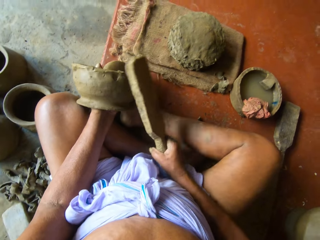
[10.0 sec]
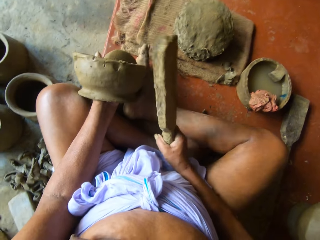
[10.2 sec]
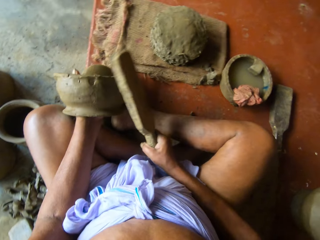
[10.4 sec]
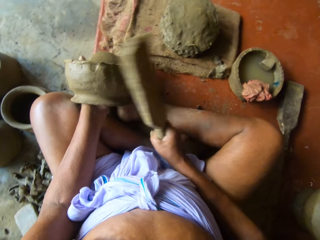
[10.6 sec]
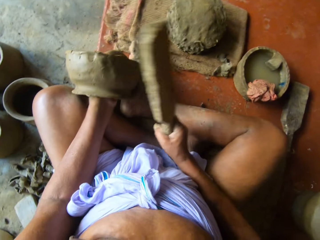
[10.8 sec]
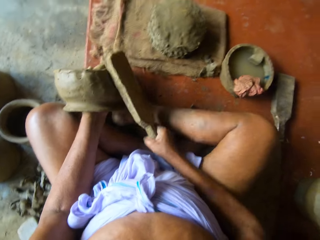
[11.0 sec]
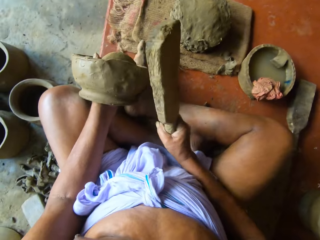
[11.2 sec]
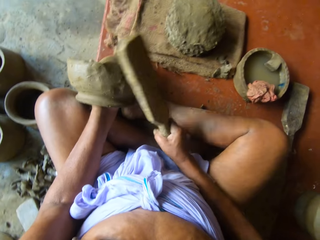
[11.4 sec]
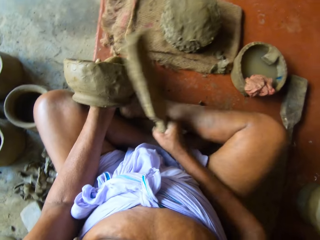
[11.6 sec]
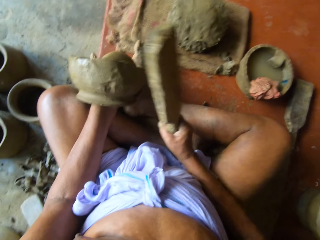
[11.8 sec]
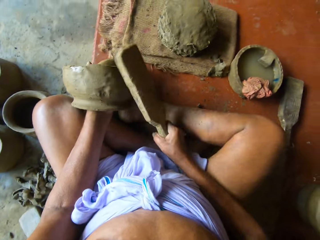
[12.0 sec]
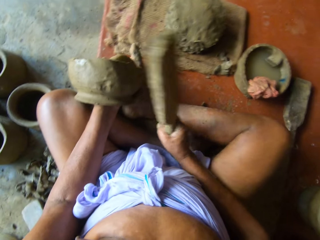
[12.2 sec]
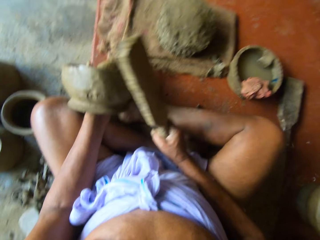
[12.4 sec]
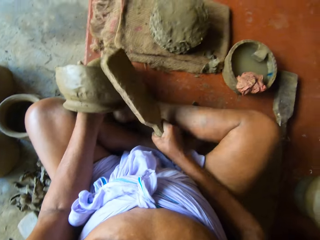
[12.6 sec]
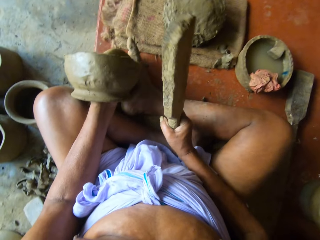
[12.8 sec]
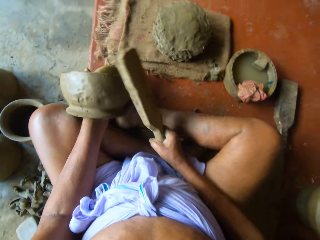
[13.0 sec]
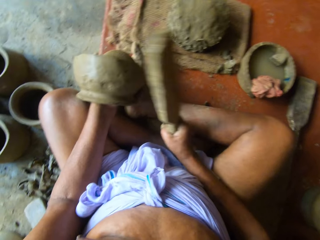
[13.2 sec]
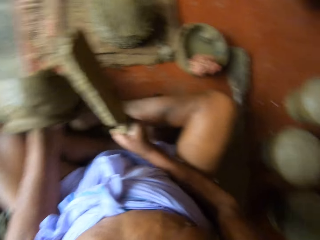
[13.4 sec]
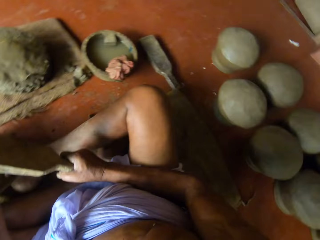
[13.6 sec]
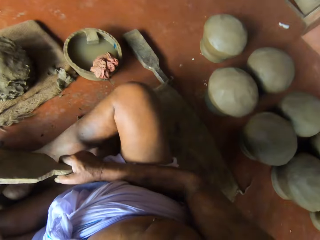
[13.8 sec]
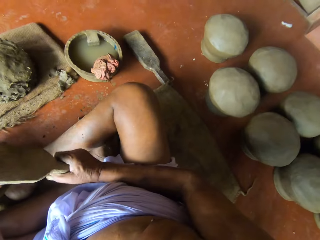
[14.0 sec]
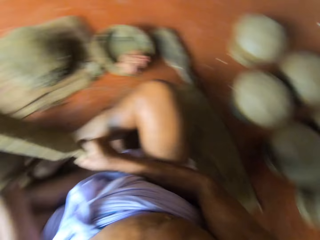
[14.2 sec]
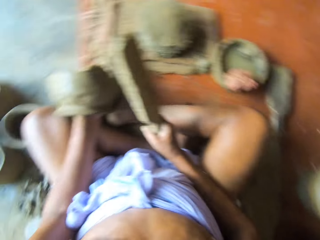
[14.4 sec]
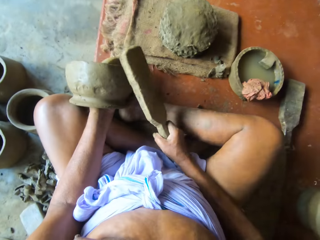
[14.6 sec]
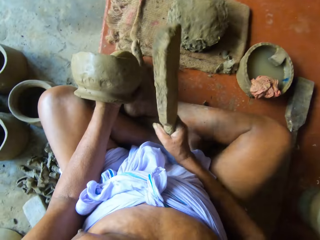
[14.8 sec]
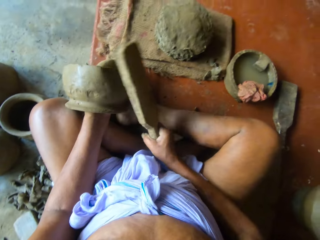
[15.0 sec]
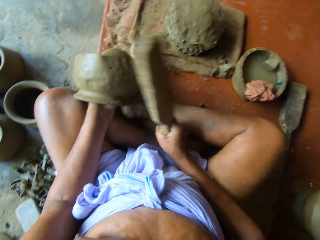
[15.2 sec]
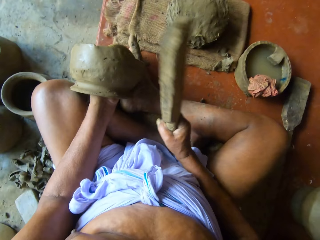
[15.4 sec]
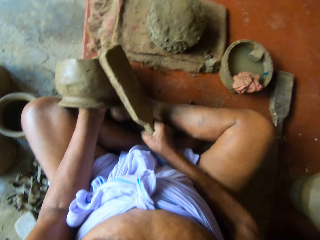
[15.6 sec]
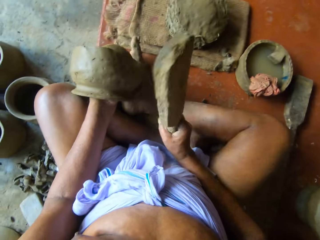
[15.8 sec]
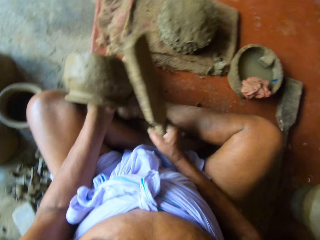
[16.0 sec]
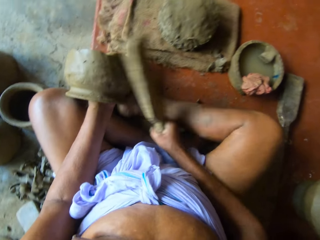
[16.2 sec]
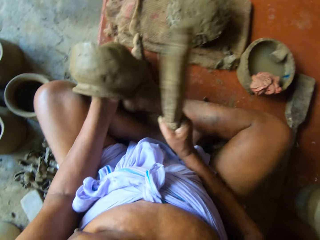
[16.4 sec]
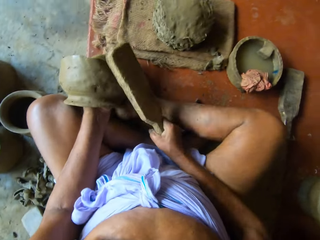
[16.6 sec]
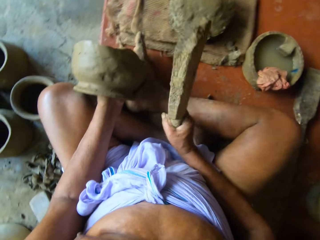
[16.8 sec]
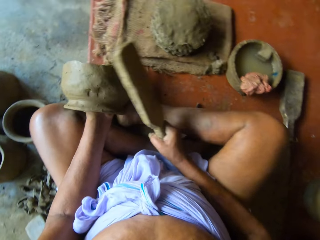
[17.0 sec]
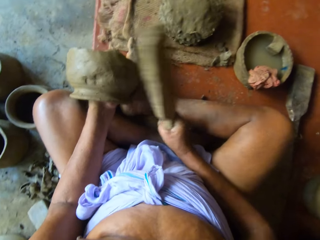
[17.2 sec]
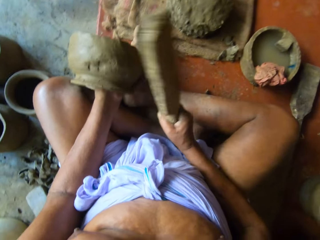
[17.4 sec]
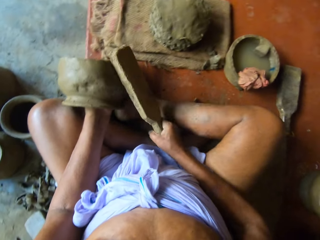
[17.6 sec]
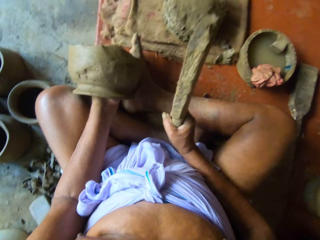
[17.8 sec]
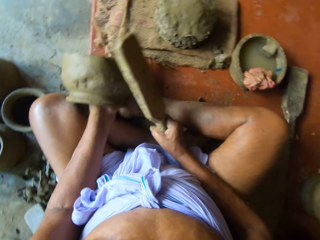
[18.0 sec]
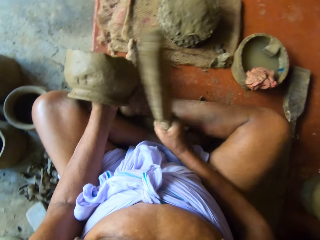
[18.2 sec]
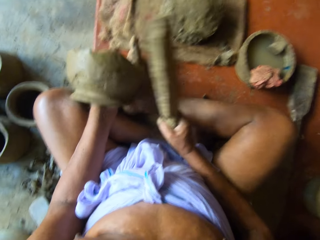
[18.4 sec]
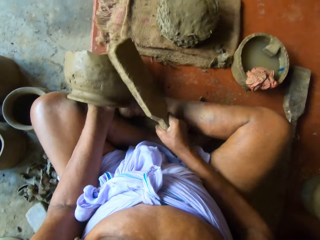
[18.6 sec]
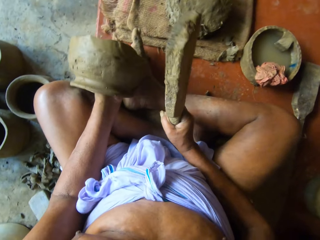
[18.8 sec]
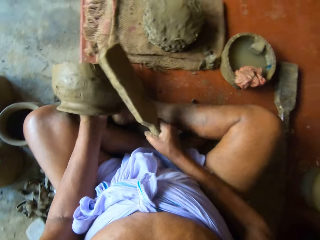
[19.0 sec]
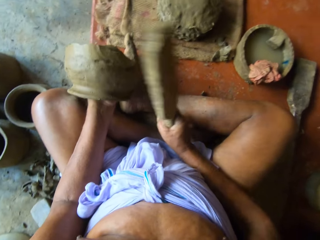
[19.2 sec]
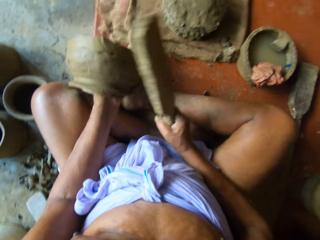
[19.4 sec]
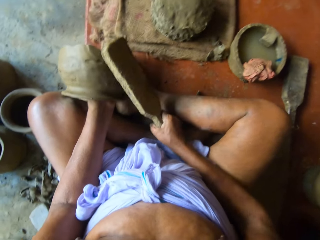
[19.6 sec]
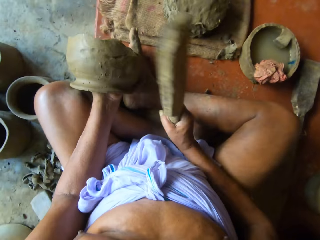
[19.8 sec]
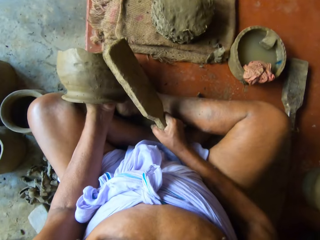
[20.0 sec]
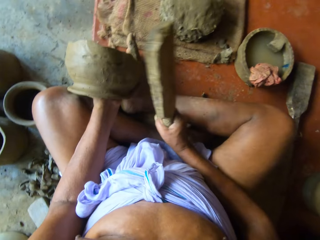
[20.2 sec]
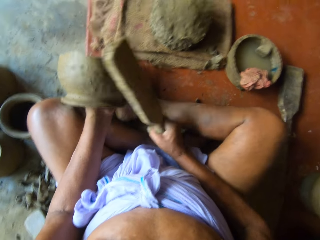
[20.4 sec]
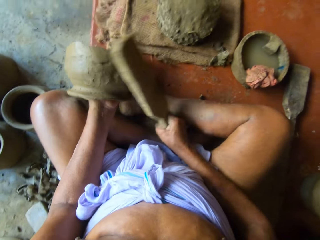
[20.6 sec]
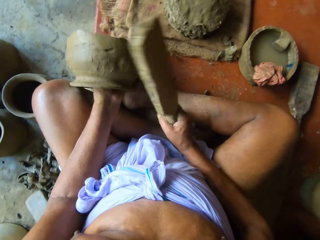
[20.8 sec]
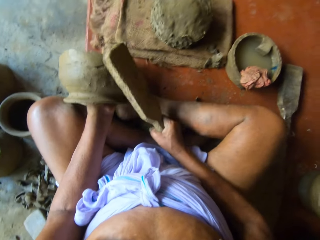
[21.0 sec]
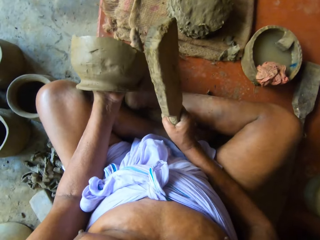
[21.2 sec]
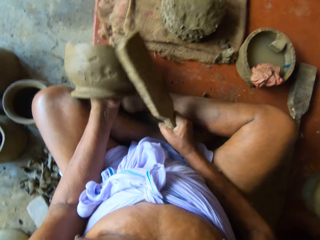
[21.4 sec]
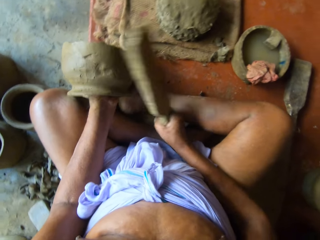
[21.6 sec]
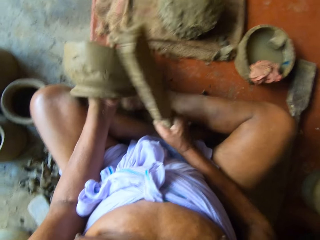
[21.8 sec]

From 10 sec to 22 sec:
The camera wearer shapes the pot with the wood.

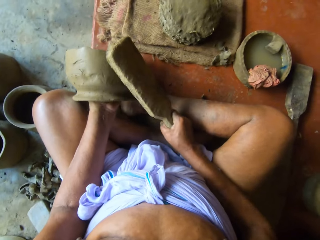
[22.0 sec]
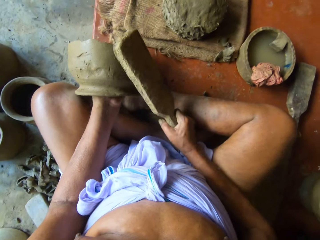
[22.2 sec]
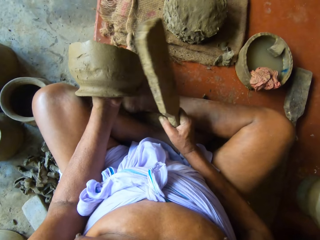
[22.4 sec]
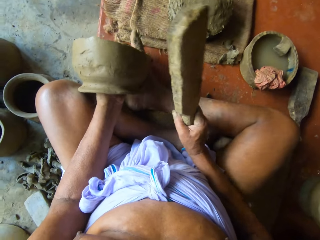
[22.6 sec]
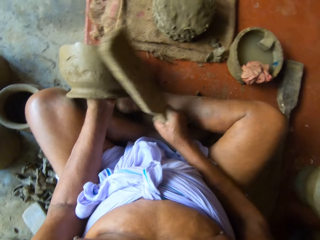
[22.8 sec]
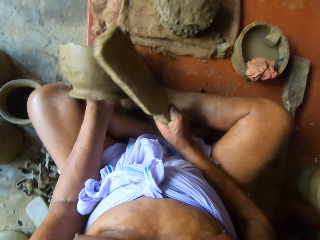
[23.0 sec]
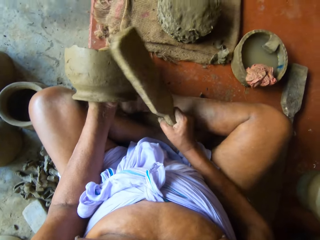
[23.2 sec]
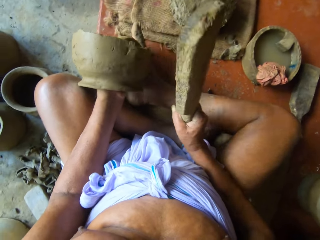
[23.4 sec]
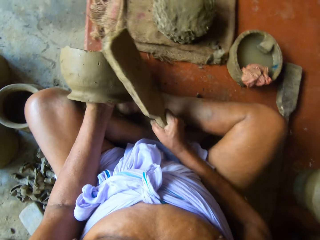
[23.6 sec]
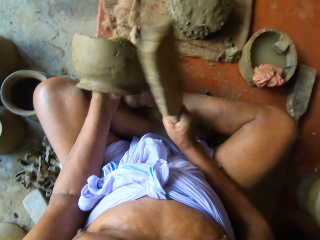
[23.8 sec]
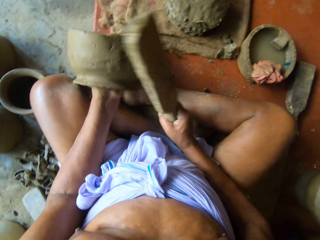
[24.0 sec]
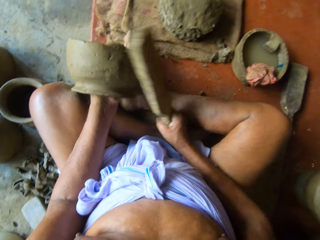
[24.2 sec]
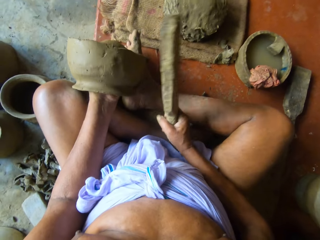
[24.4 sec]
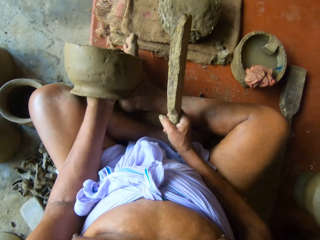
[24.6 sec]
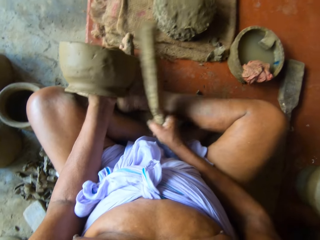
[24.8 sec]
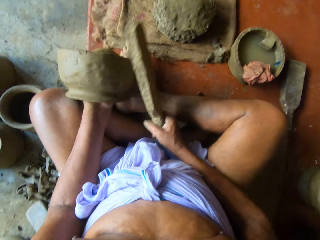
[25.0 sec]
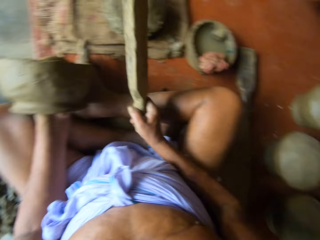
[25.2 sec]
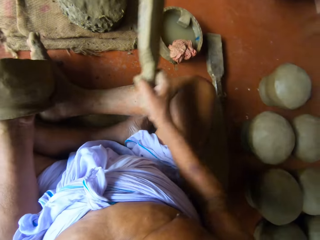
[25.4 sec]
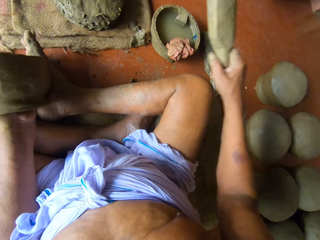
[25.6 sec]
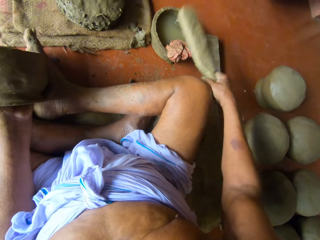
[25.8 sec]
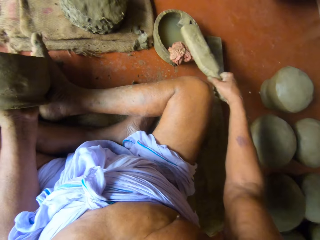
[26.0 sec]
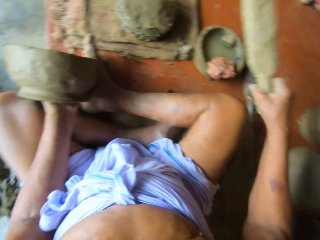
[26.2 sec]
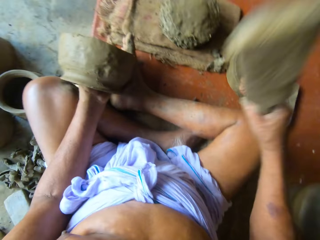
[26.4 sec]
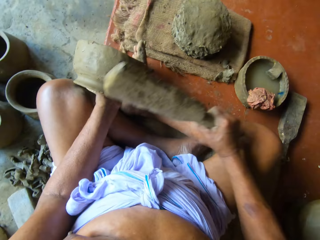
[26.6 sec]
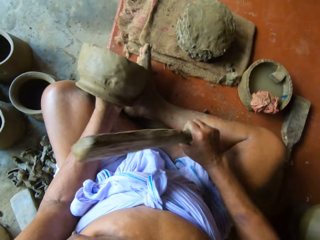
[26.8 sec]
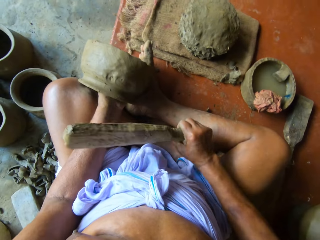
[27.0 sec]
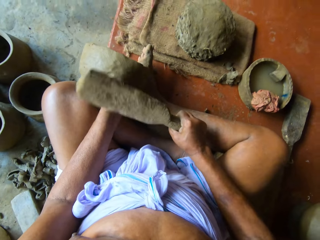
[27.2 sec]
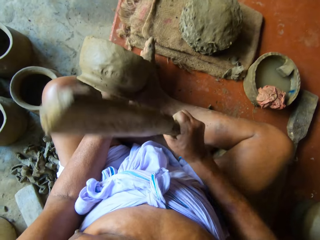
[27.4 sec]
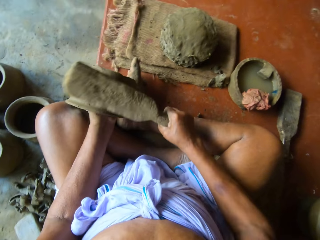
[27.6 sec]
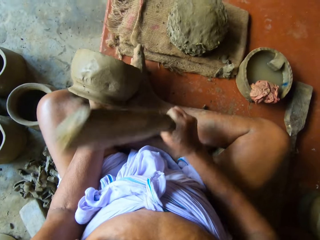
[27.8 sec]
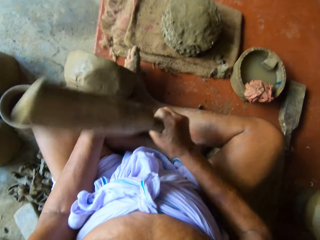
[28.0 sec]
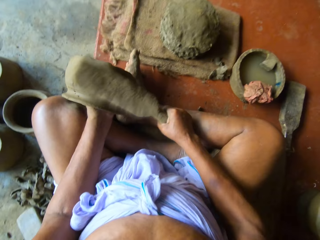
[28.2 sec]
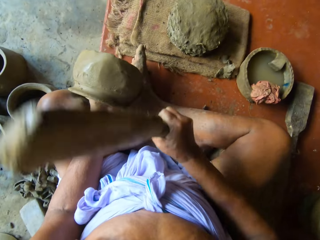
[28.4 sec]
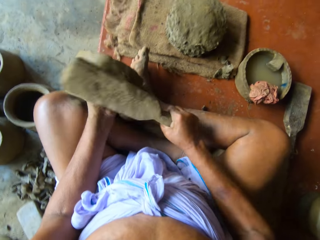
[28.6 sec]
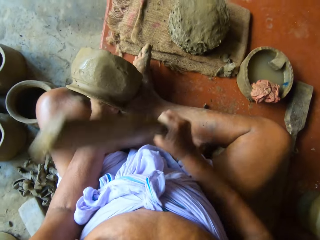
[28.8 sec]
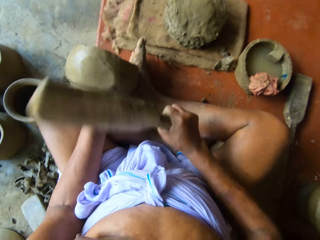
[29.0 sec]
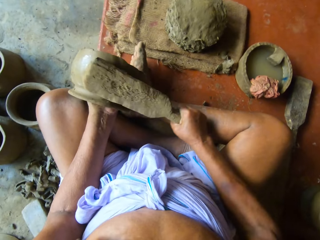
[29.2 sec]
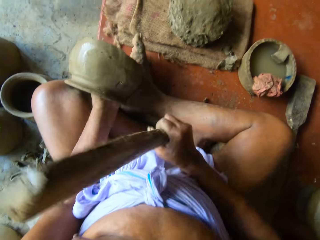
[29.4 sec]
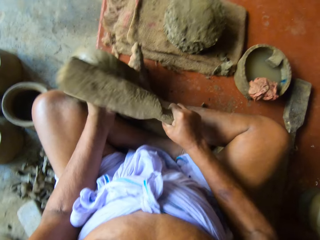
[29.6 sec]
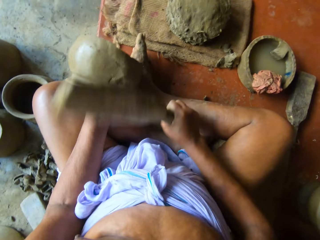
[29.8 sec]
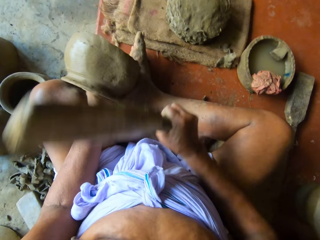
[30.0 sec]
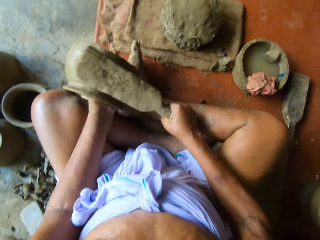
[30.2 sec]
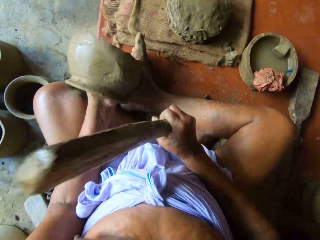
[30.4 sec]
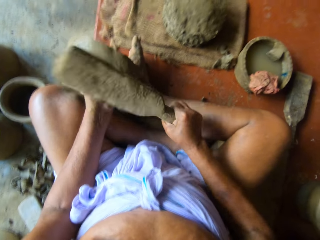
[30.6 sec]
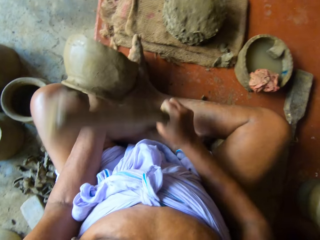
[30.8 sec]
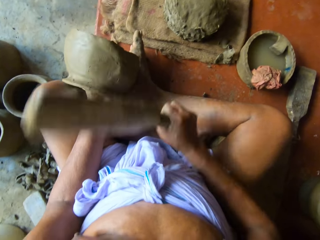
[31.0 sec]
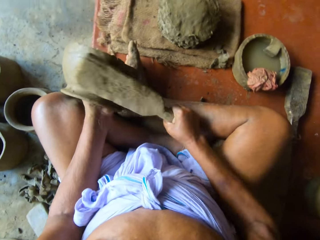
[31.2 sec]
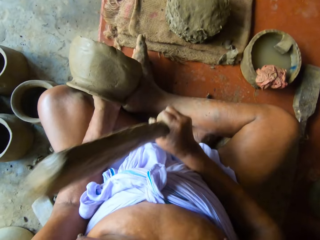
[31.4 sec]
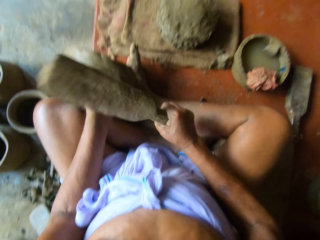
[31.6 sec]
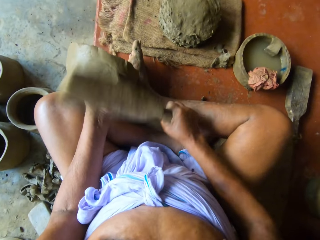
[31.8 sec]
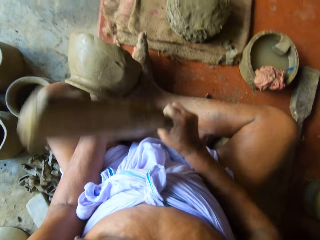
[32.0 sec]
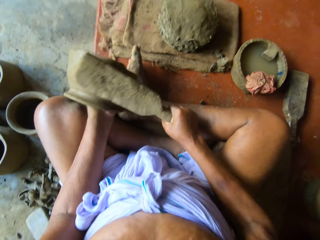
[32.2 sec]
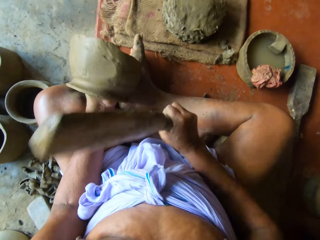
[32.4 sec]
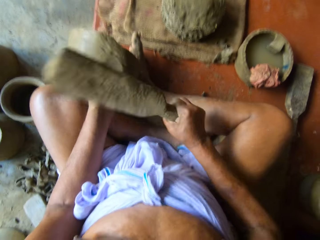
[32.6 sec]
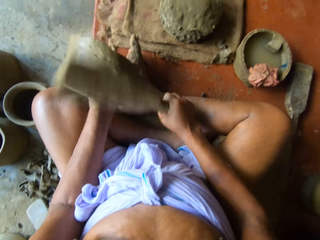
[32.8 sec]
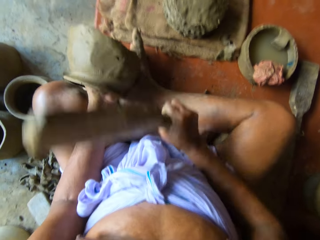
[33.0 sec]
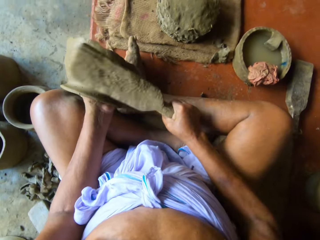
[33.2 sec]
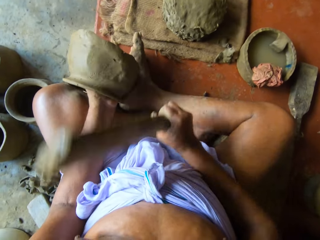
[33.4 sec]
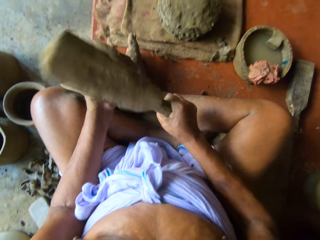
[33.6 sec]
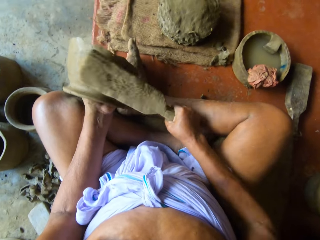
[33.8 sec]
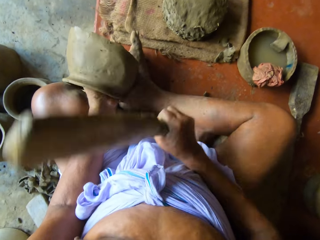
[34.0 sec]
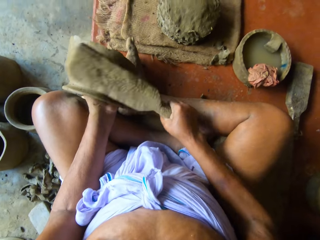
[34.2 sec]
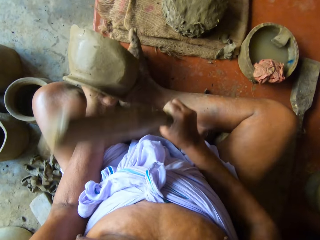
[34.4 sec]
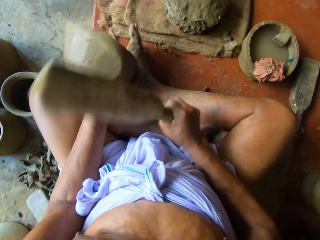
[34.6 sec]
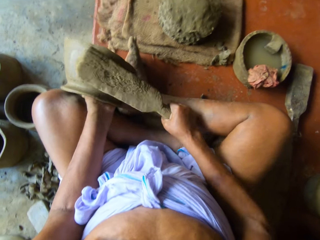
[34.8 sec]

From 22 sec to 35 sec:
The camera wearer taps a cloth on a bowl of water on the platform with the paddle in his right hand. He puts the wood in the dish with water. He beats the clay pot on his left hand against the clay anvil in his left hand with the paddle in his right hand. He shapes the pot with the wood.
